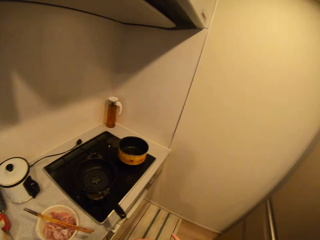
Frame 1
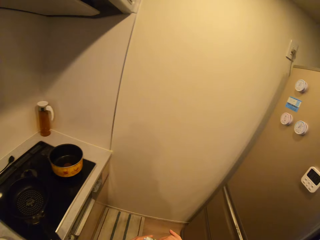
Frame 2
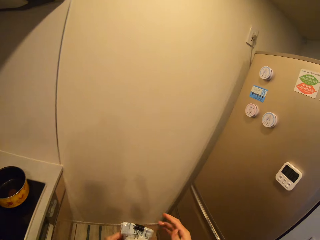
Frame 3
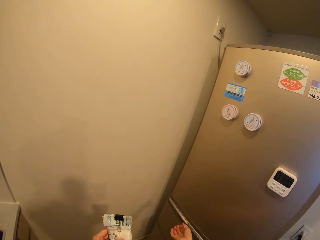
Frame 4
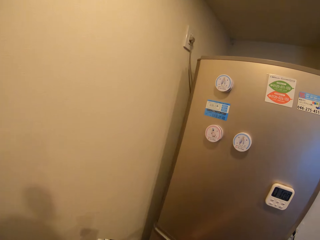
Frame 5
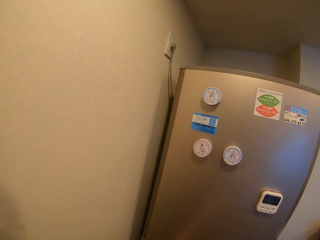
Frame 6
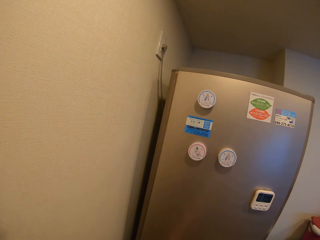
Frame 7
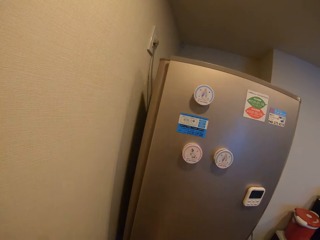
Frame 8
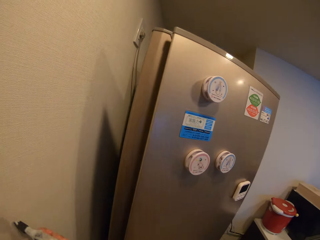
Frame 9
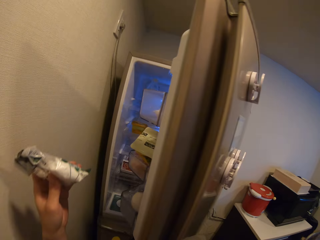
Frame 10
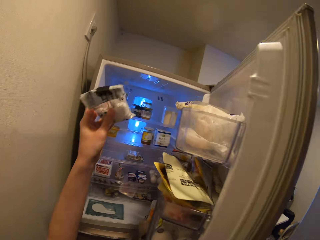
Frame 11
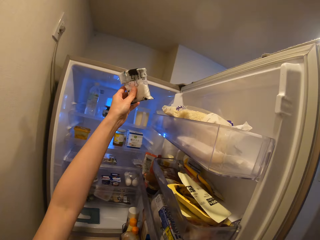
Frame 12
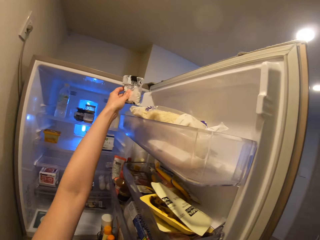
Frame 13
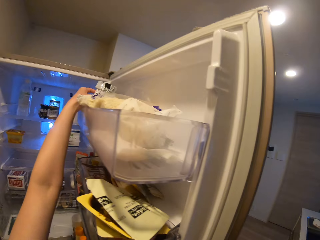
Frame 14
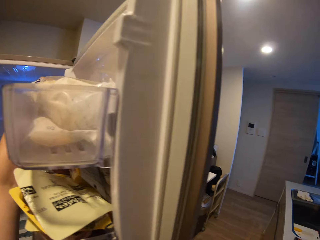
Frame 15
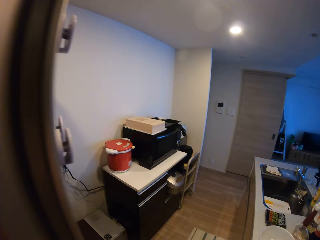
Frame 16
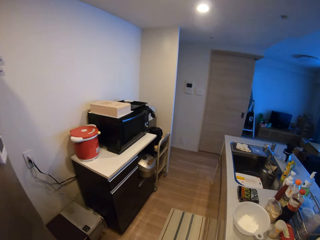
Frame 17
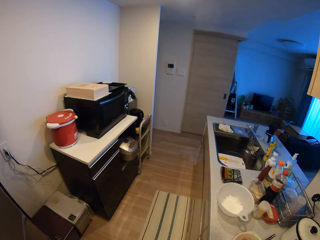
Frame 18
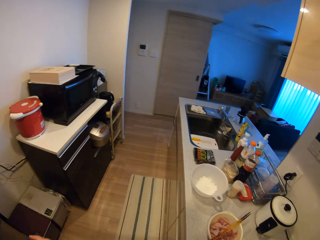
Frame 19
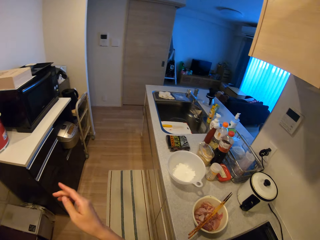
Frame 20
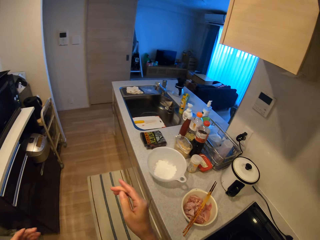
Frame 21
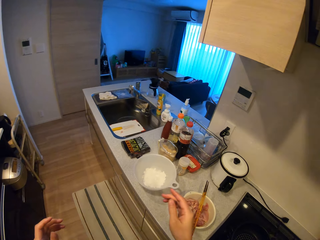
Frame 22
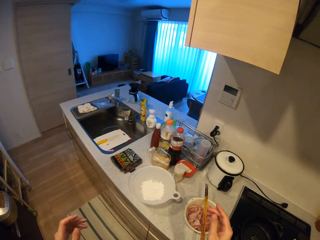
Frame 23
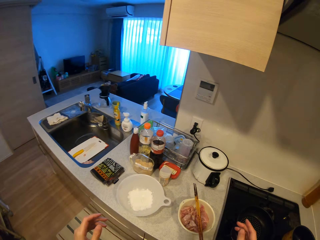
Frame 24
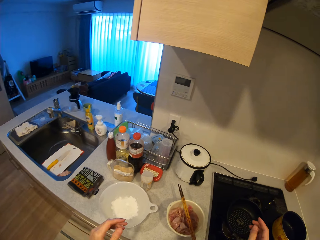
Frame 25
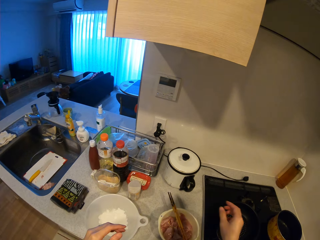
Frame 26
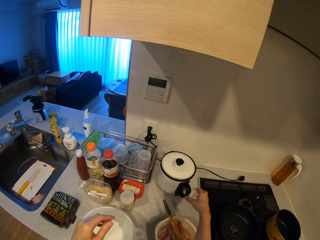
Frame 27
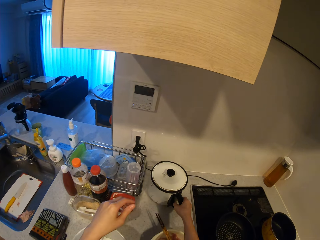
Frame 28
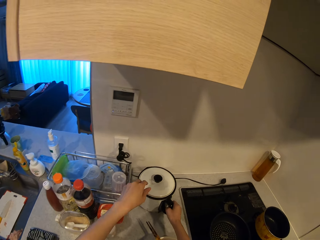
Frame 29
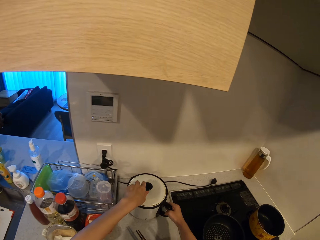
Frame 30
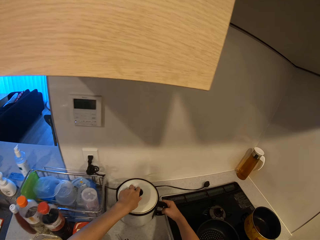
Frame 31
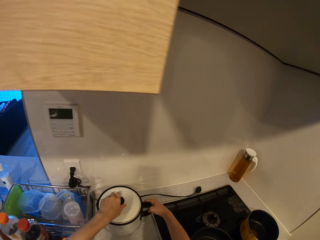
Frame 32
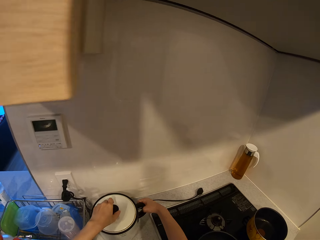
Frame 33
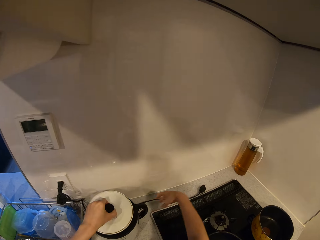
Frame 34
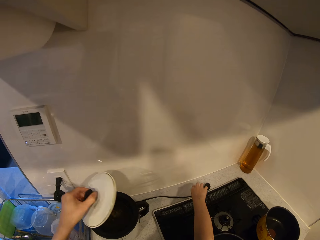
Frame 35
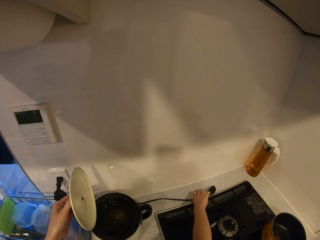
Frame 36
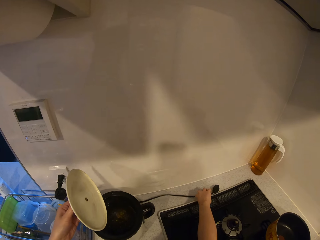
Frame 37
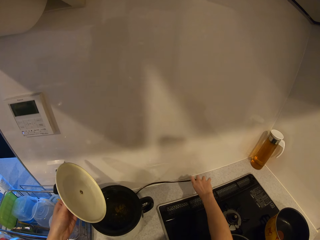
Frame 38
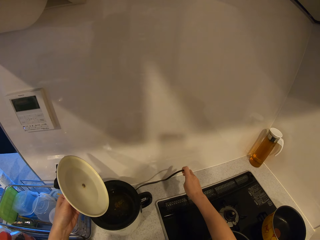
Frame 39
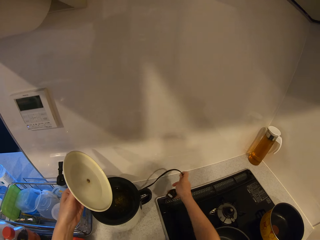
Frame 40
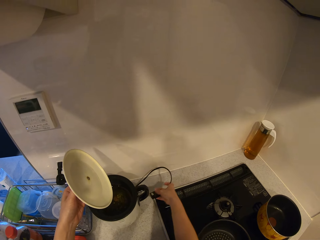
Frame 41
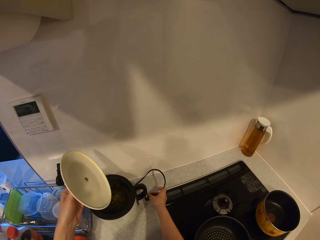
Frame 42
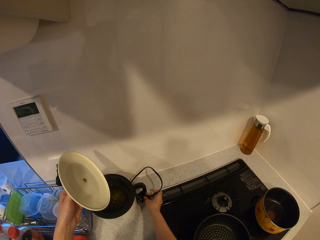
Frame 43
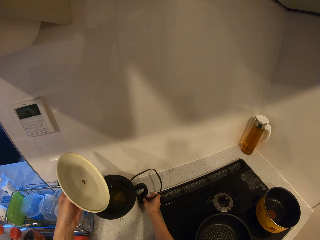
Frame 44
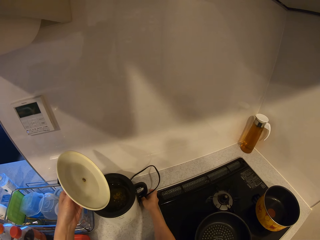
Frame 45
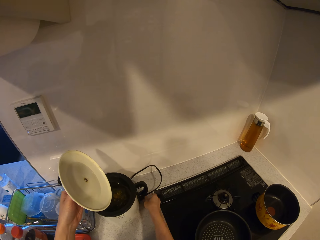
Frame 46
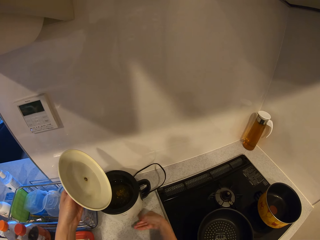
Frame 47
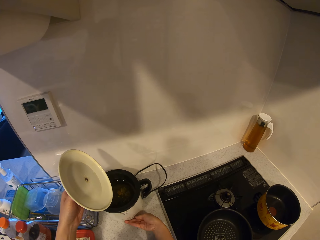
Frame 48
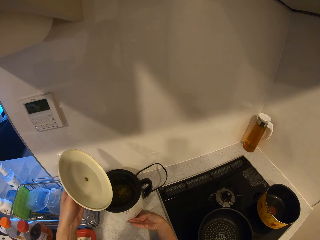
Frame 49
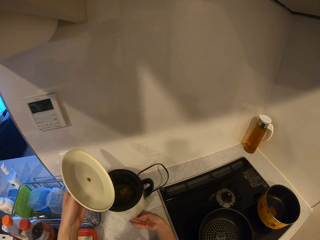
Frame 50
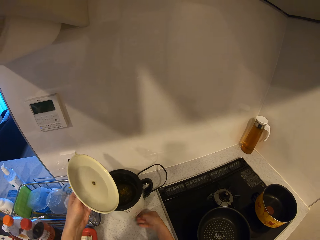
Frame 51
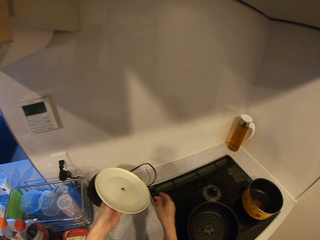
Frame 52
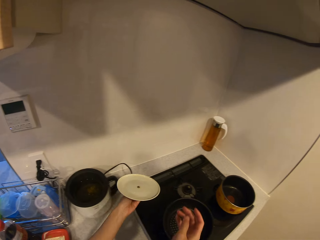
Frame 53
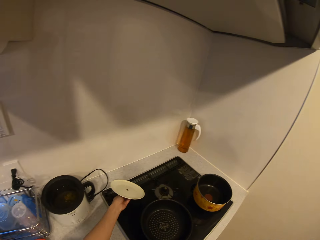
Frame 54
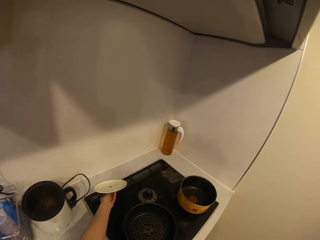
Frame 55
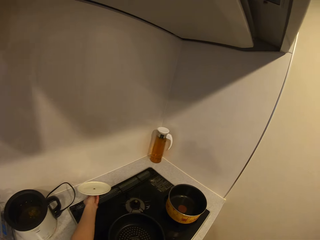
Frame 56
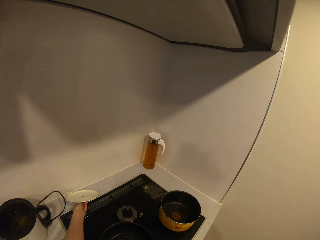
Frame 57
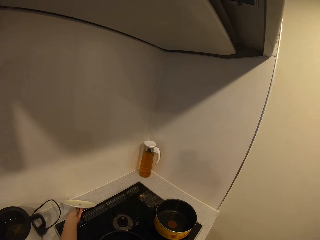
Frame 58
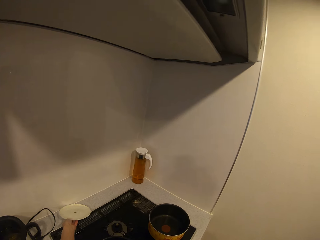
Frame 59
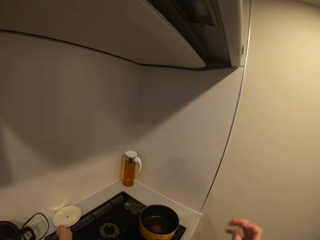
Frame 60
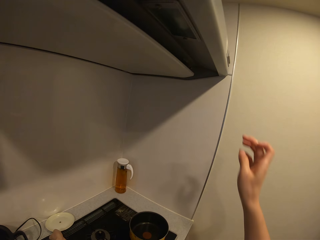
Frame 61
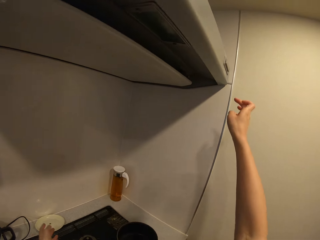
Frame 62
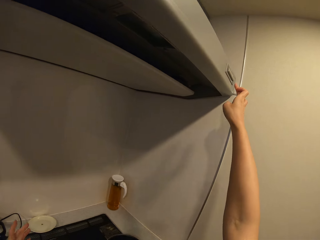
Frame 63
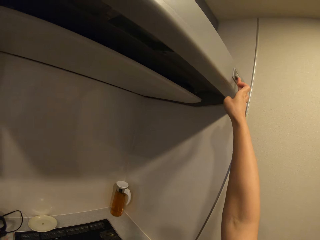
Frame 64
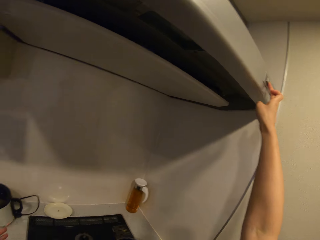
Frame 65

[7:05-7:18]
The camera wearer walks. She opens the refrigerator with her right hand. She keeps the baking powder in the refrigerator. She closes the refrigerator. She holds an electric pot on the kitchen slab with her right hand. She removes the cover of the electric pot with her left hand. She picks up the wire of the electric pot from the slab with her right hand. She plugs in the wire into the electric pot with her right hand. She fixes the cooking pot. She turns on the electric pot with her right hand. She drops the cover of the electric pot on the slab.

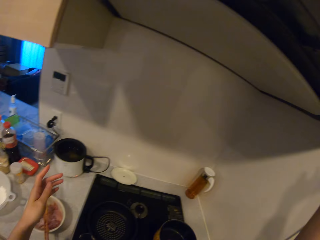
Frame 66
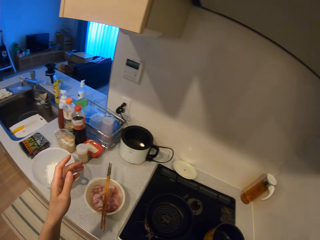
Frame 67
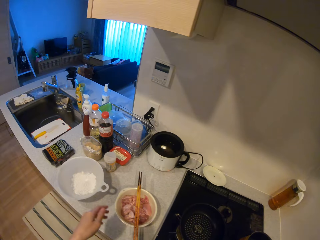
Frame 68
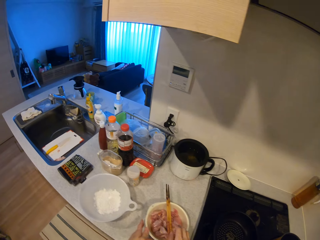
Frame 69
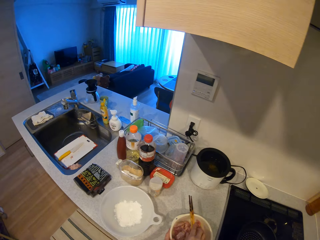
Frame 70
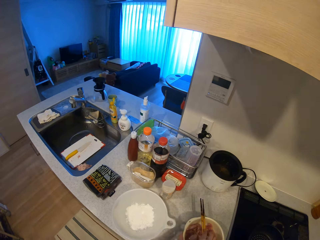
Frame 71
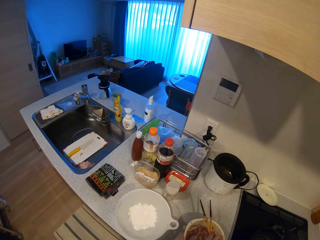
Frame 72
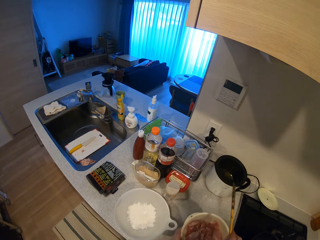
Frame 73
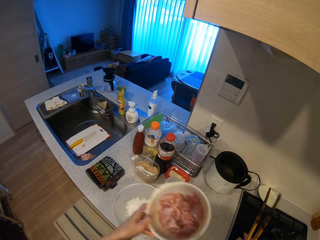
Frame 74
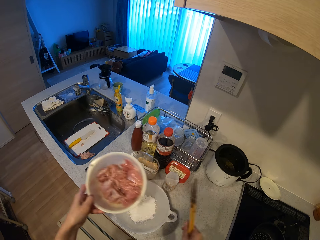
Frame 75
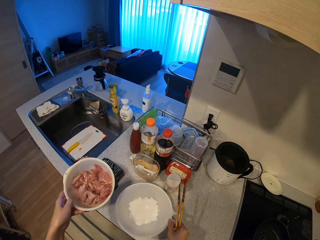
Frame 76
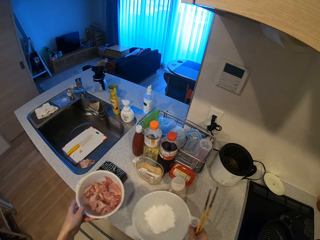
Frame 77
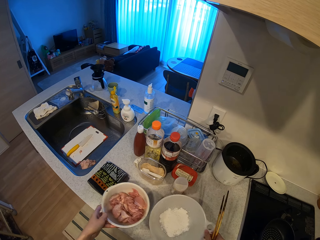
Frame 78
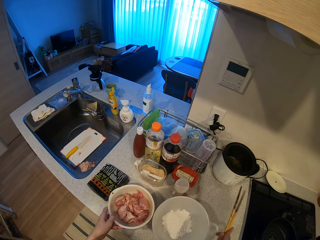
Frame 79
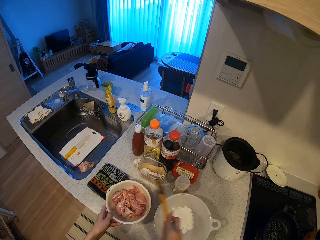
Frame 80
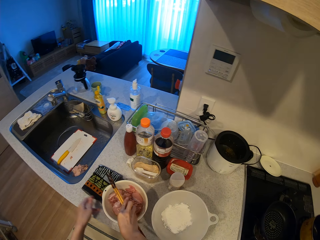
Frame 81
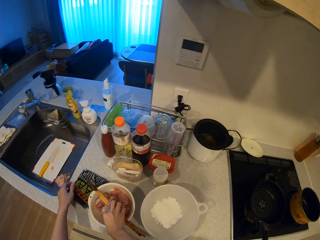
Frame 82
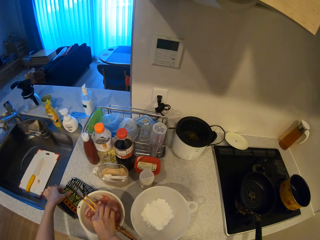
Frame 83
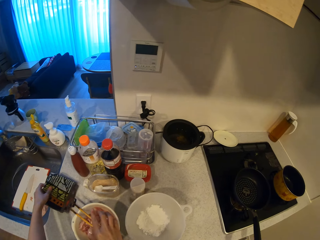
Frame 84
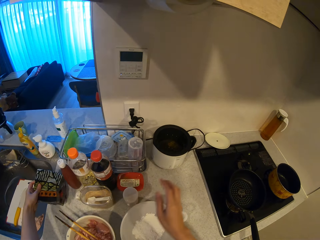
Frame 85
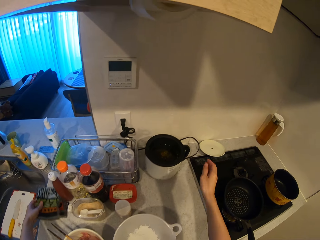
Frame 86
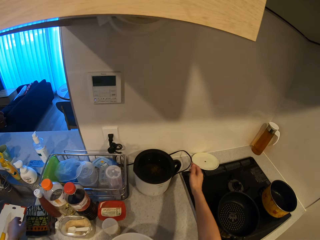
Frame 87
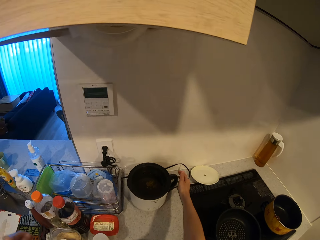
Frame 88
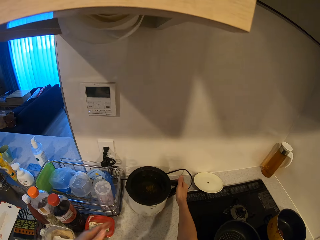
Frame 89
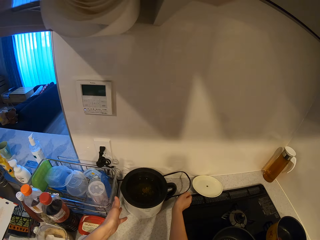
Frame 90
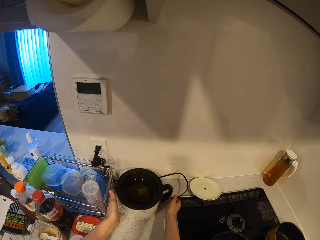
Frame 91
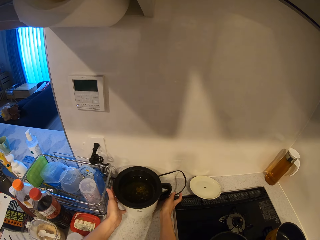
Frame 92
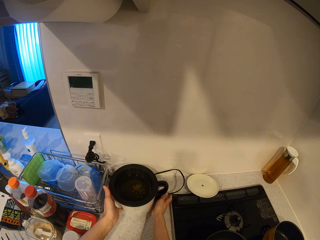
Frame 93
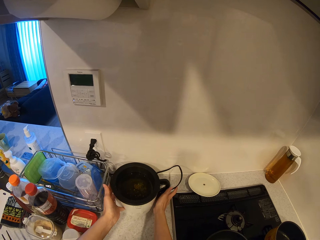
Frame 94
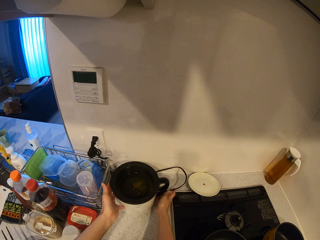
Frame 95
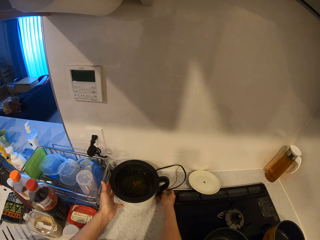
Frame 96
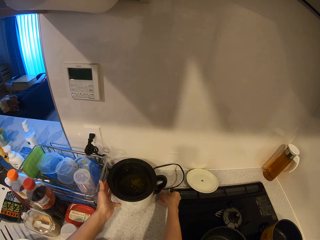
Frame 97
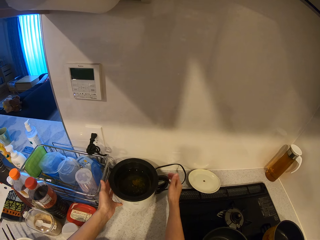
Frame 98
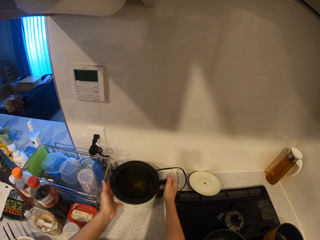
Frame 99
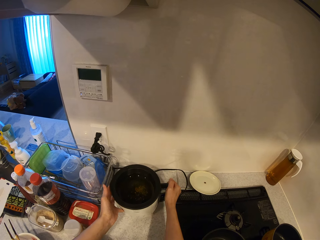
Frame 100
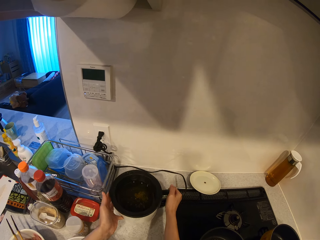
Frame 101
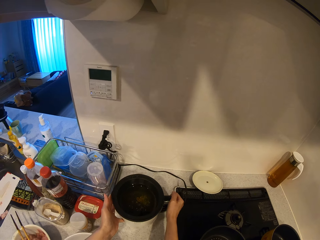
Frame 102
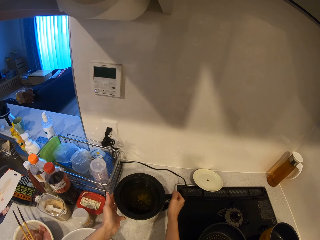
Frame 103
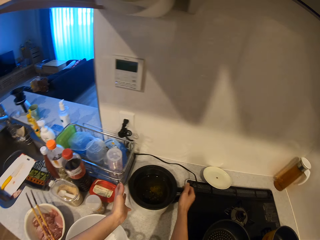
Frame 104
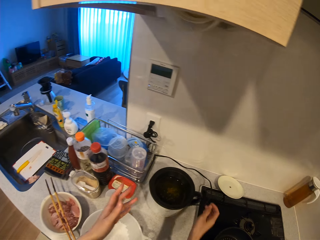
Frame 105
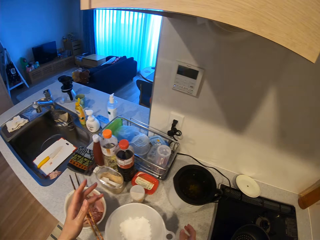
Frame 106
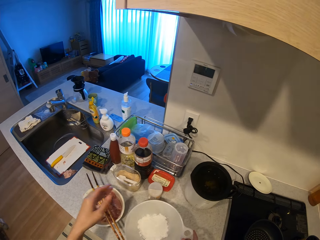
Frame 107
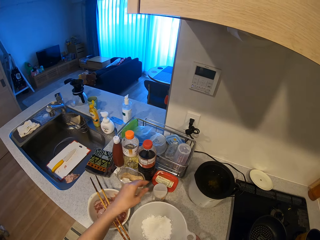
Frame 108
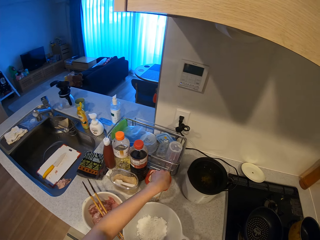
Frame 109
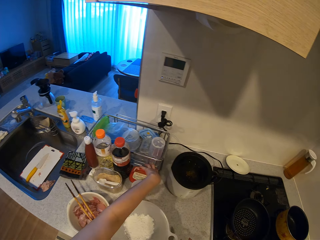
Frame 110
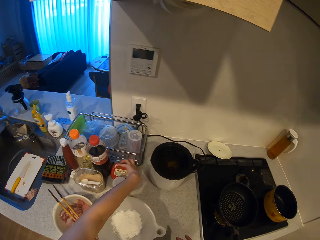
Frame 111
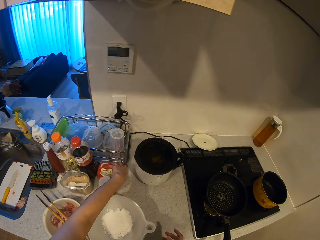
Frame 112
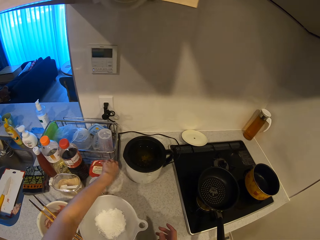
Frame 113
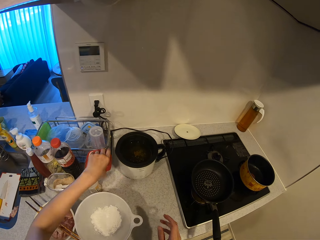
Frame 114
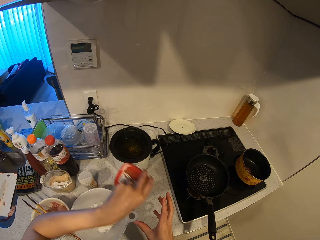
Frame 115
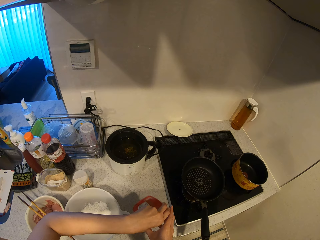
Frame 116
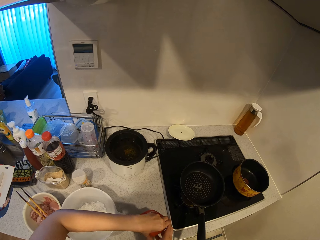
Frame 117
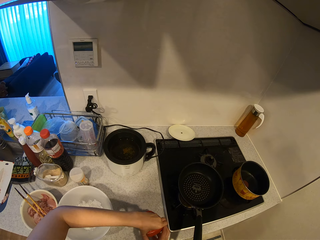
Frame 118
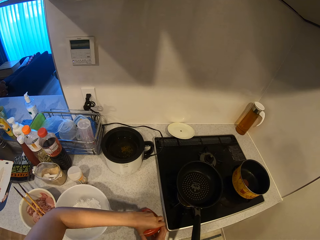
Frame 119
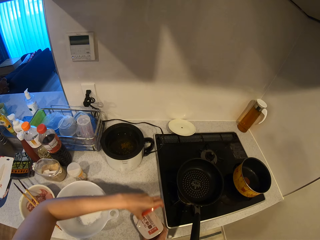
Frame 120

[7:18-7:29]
The camera wearer turns on the switch. She picks up the chopsticks from the bowl with her right hand. She picks up the bowl from the kitchen slab. She moves the bowl with her right hand. She drops the bowl on the kitchen slab. She puts the chopsticks on the bowl. She picks up the hand towel from the kitchen slab with her left hand. She turns the cooking pot. She turns off the electric pot with her right hand. She moves the electric pot on the kitchen slab. She picks up a container from the kitchen slab. She opens the container with her left hand.
